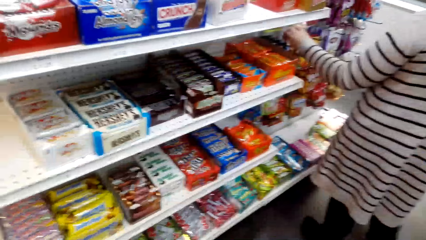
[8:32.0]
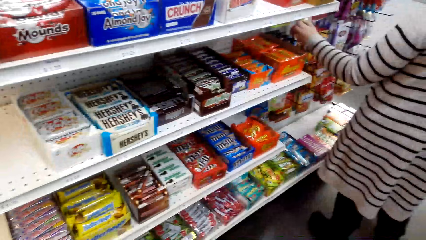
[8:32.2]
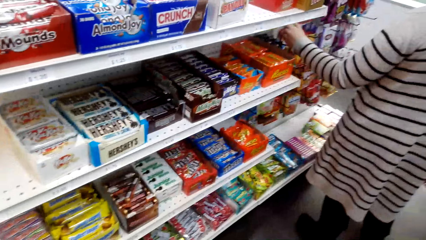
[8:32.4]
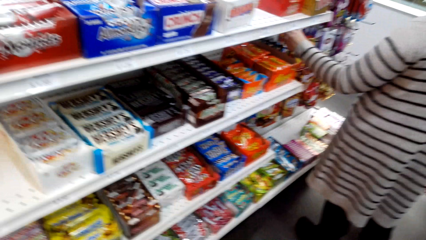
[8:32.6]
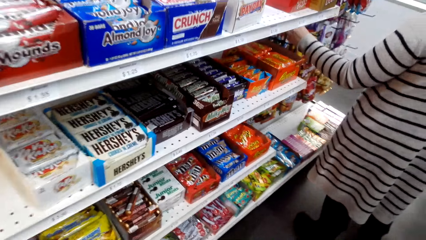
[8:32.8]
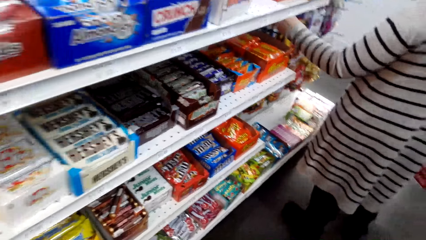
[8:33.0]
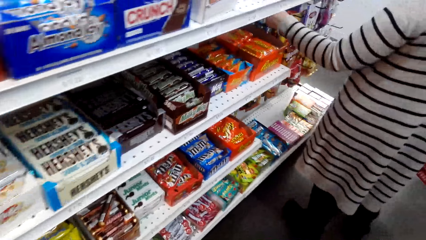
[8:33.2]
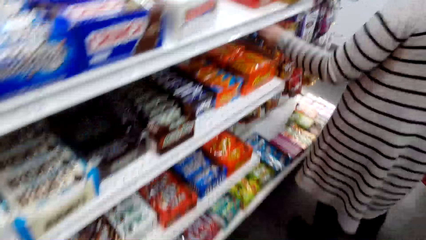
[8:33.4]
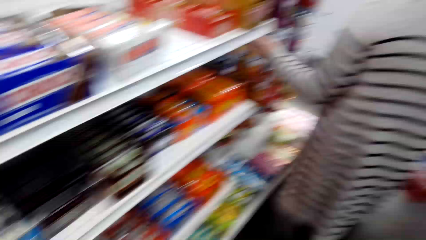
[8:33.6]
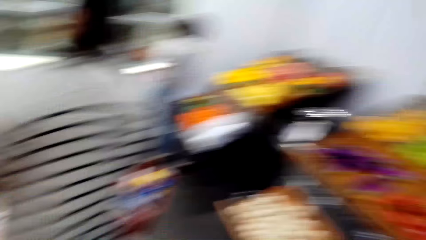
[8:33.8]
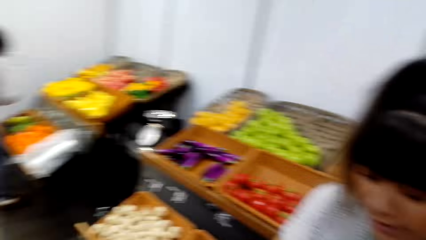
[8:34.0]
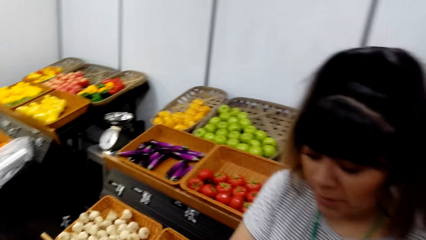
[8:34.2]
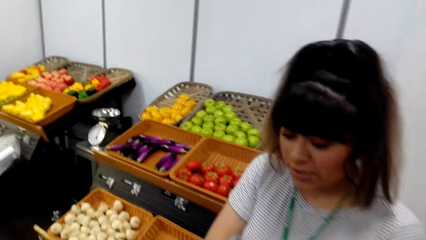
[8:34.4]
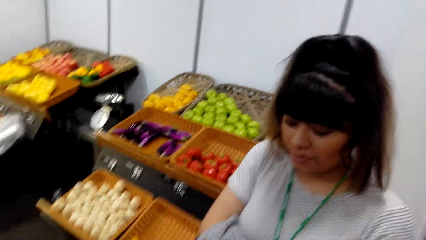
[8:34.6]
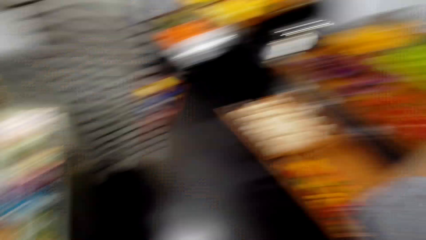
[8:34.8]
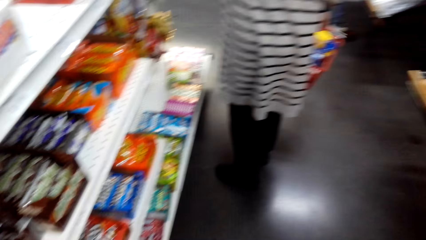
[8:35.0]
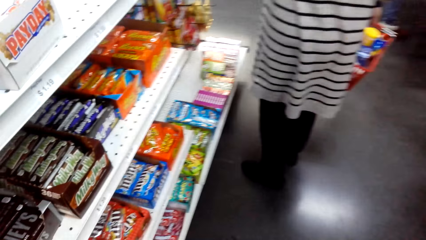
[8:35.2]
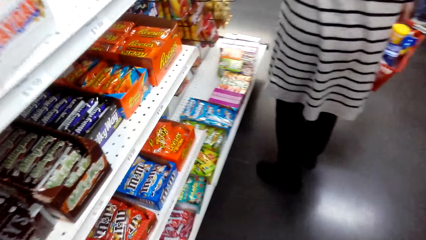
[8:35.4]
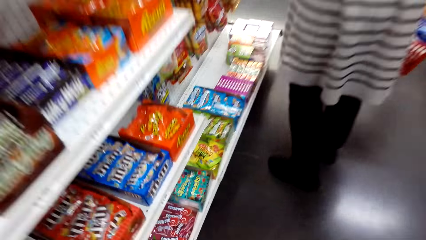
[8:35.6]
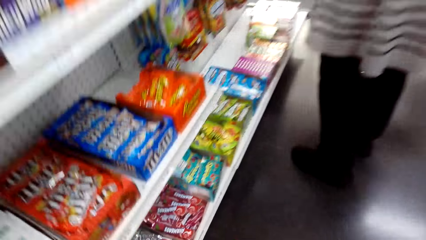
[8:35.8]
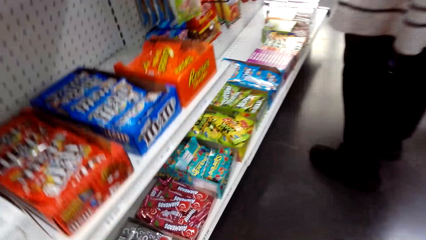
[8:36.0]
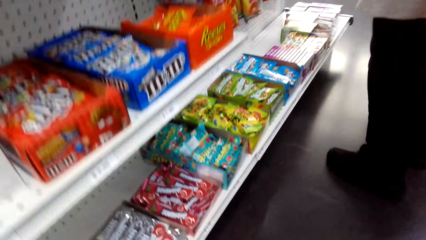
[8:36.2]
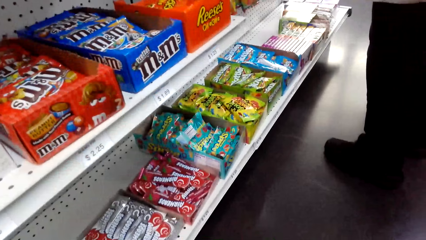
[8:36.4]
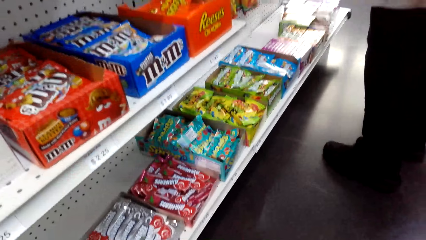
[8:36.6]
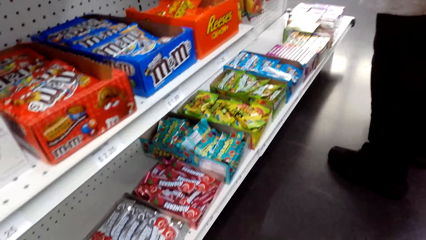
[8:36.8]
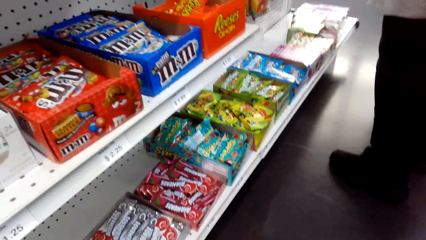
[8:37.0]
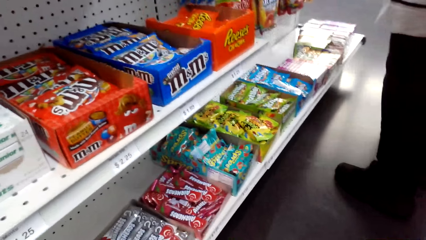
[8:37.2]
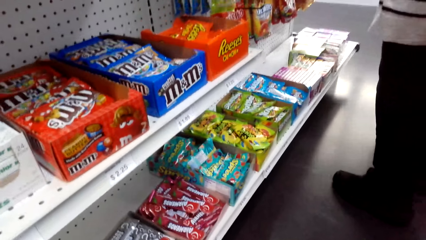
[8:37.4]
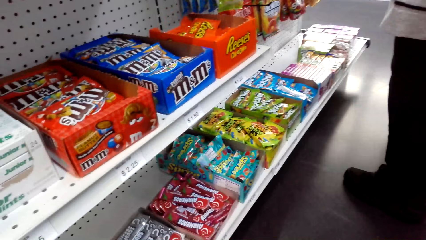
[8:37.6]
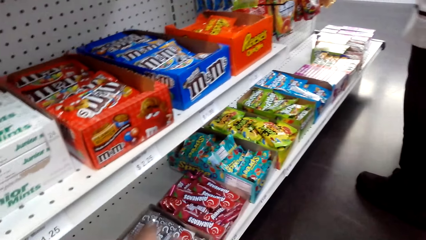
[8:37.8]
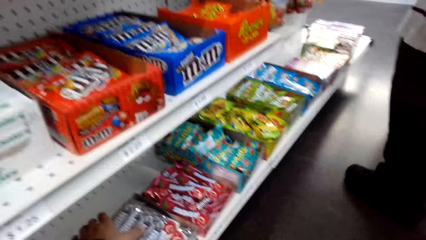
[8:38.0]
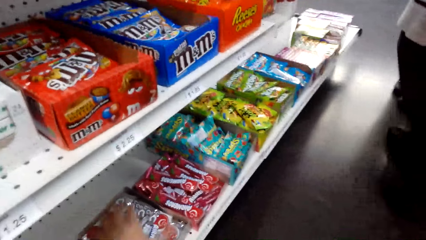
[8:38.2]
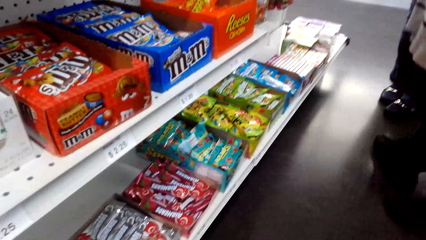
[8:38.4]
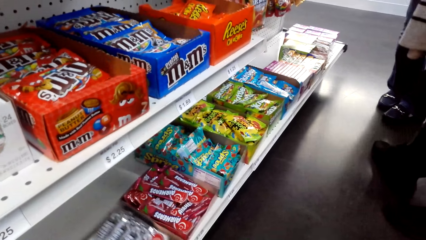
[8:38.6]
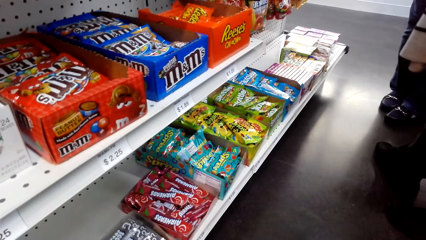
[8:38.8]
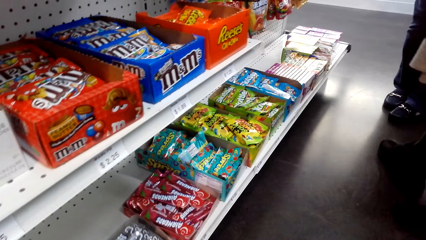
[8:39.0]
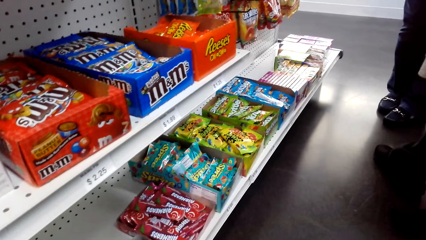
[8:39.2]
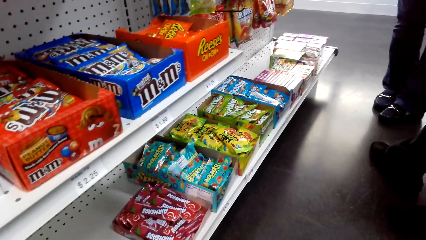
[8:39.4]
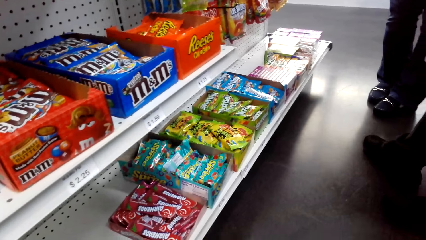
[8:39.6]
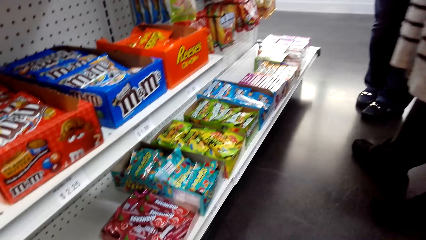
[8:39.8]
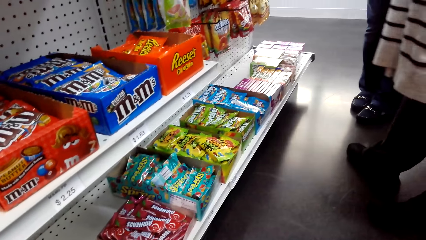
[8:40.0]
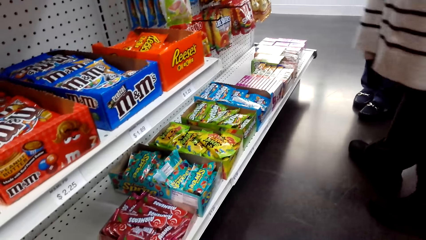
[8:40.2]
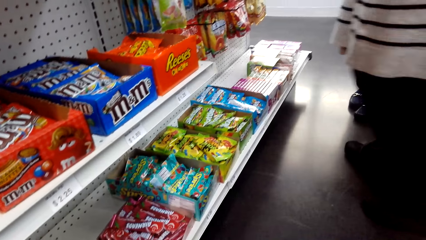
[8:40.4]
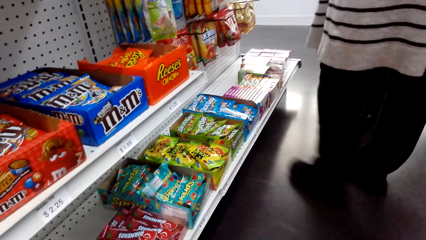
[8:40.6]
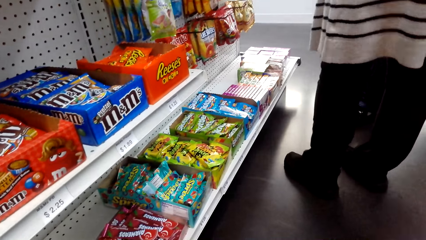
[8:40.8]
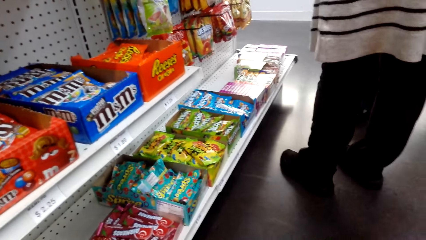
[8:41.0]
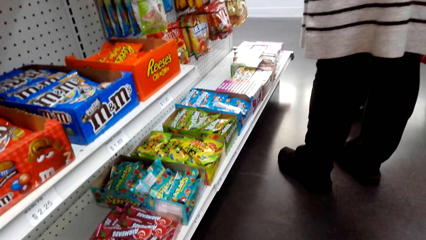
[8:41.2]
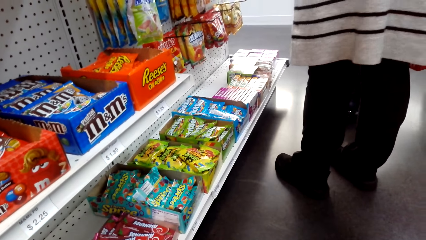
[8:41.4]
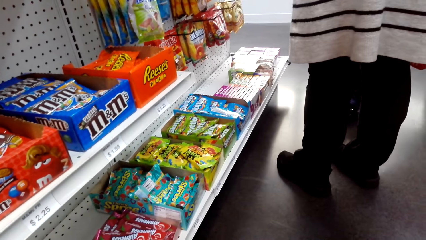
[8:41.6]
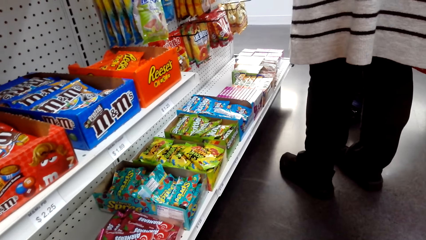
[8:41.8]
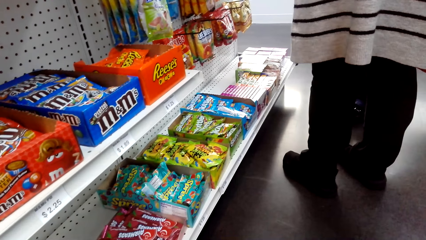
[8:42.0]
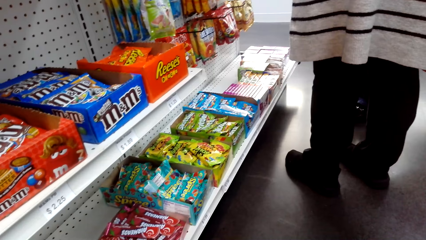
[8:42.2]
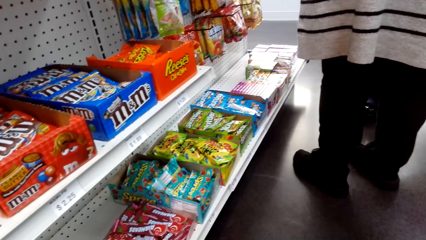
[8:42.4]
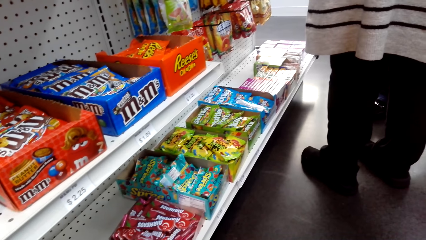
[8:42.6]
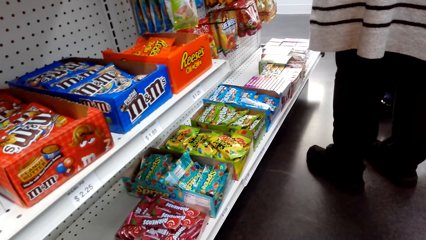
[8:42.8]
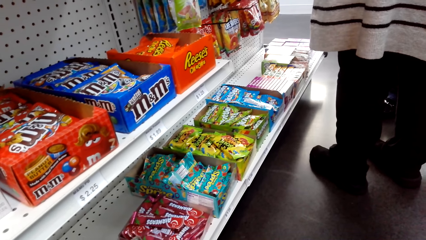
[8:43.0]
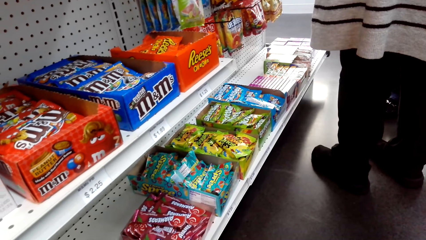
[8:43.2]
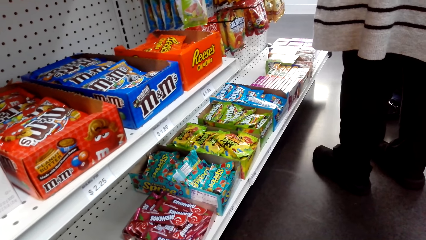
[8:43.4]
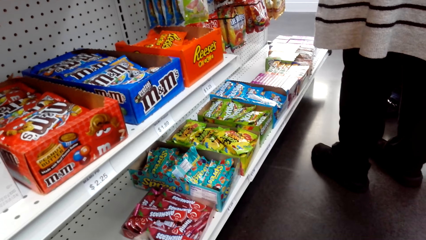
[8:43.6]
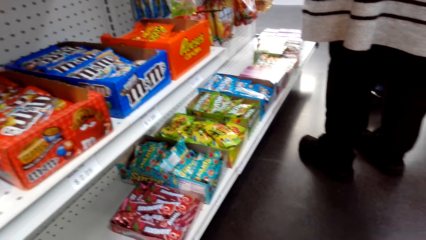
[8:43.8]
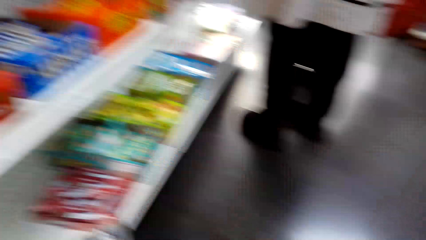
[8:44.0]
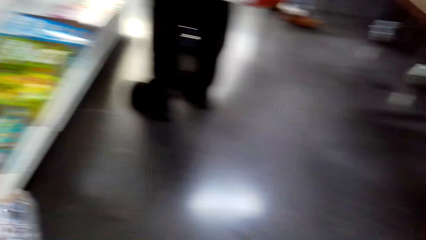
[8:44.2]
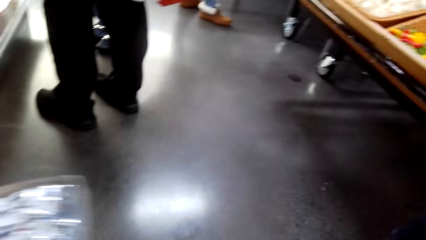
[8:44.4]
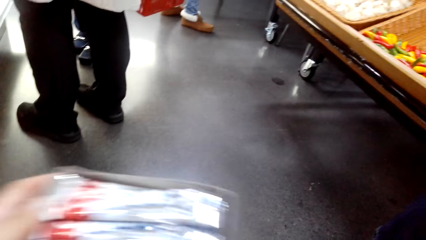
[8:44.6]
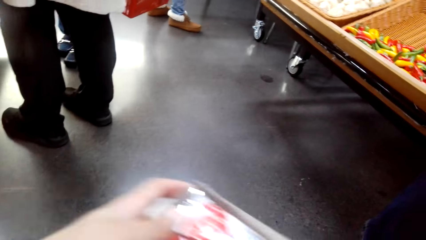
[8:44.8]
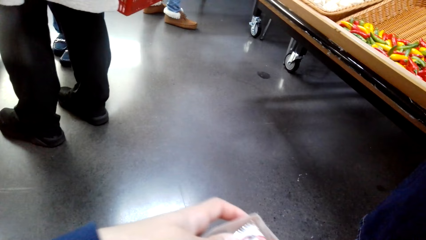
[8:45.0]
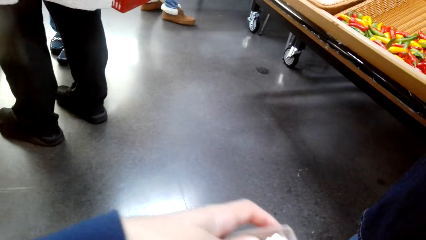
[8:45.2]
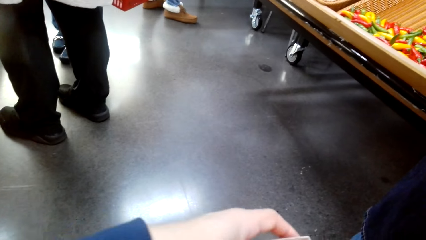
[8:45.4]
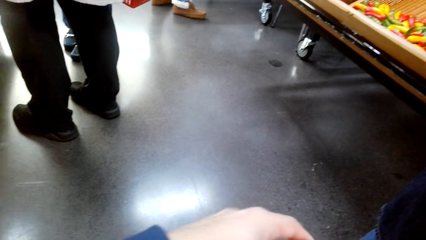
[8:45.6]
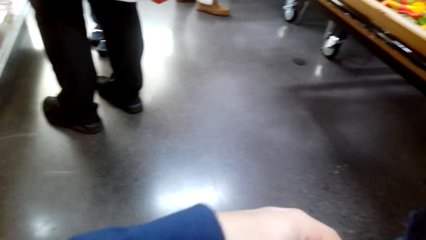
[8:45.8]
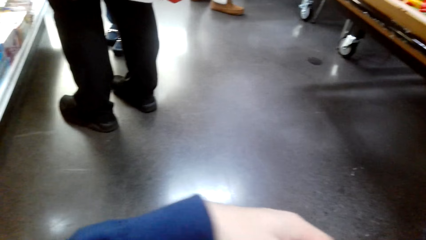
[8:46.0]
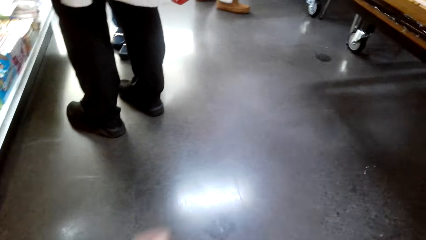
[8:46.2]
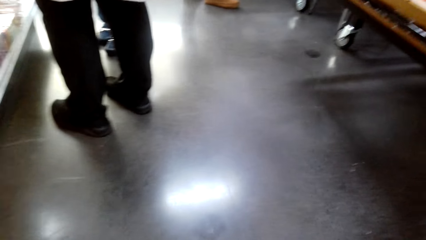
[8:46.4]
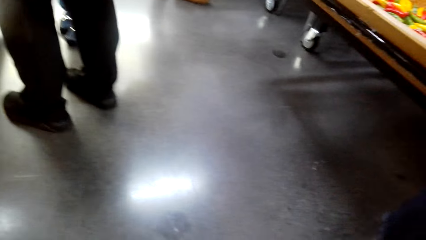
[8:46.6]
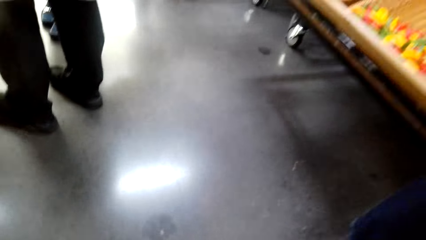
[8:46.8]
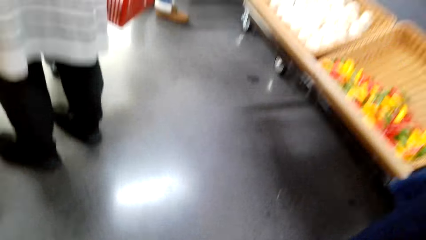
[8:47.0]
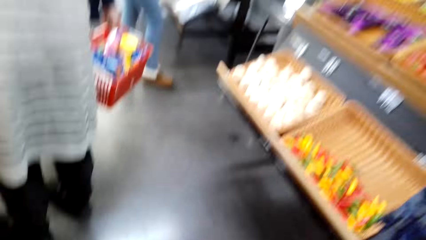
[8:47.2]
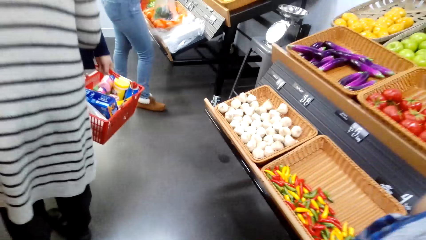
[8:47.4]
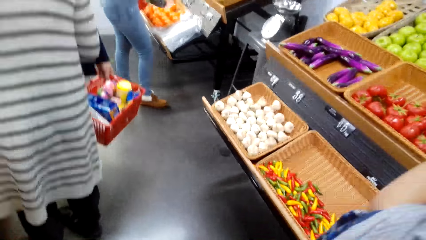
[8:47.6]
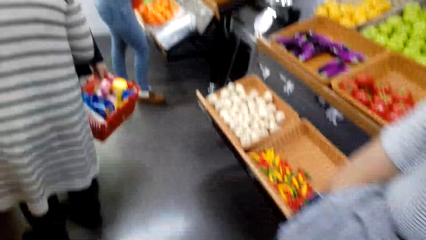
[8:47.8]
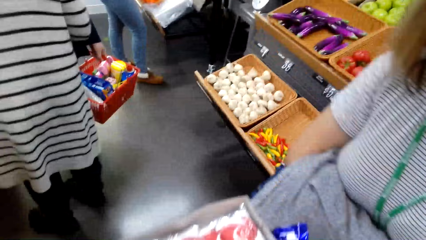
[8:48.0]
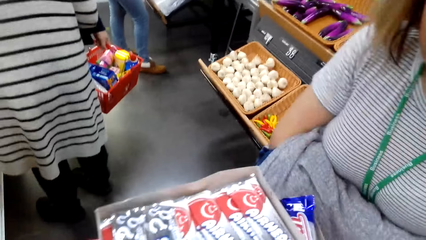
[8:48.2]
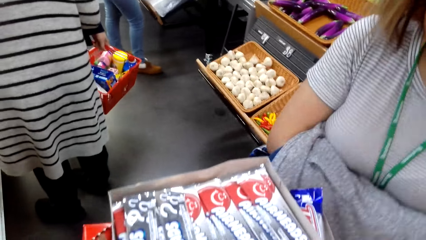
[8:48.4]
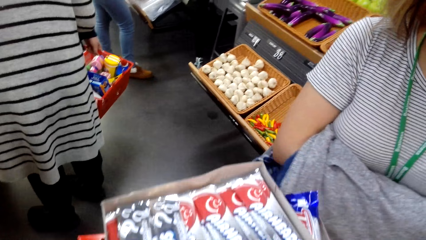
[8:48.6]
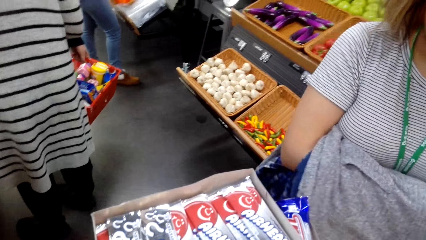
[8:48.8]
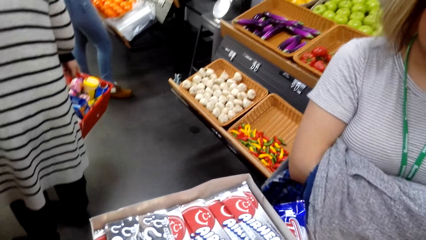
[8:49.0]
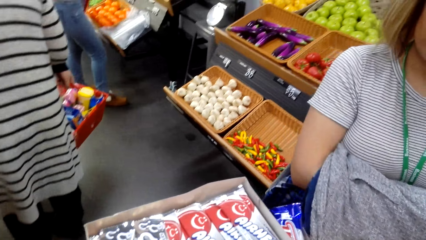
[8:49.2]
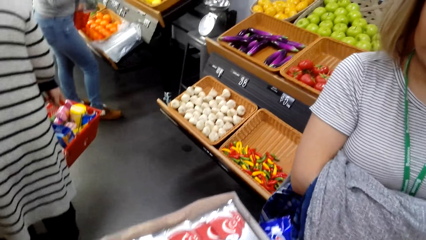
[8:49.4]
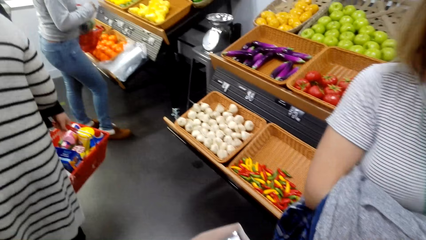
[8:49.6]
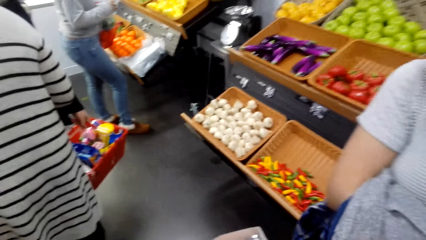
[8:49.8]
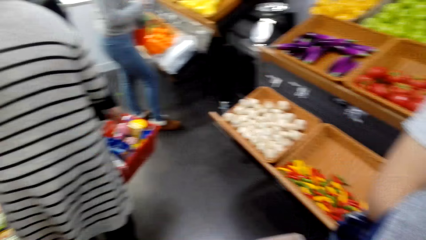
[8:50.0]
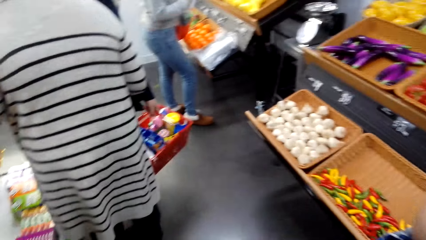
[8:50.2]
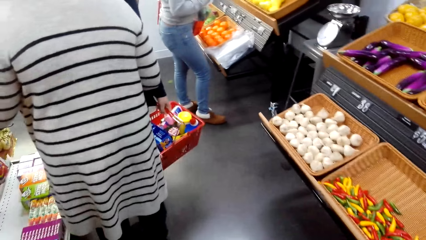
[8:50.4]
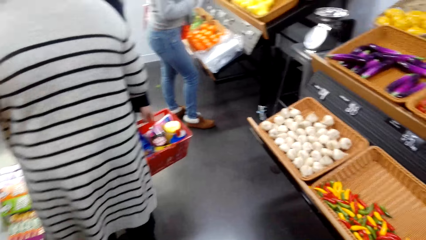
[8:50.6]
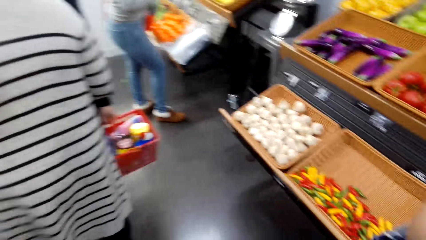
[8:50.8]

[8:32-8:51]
The camera wearer picks up an Airheads packet box from the shelf. They adjust the Airheads packet box.
